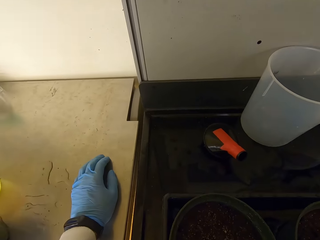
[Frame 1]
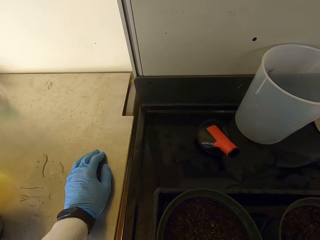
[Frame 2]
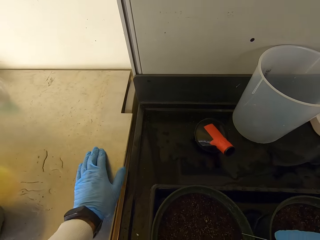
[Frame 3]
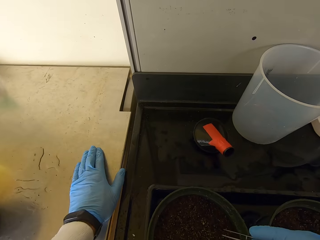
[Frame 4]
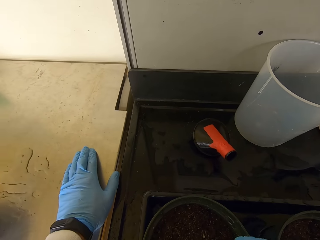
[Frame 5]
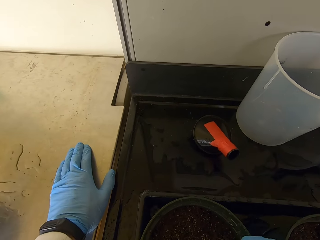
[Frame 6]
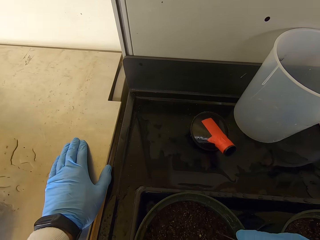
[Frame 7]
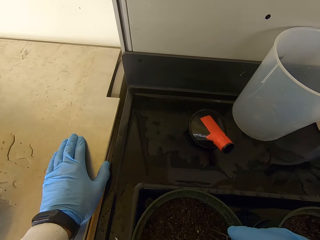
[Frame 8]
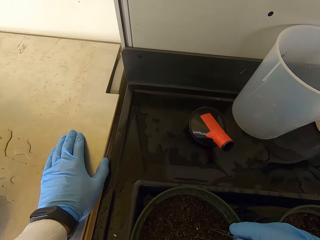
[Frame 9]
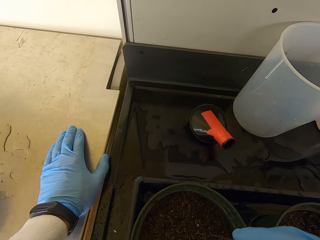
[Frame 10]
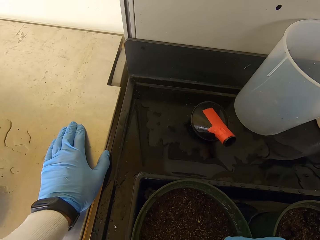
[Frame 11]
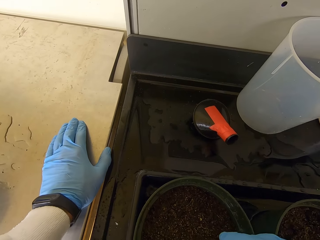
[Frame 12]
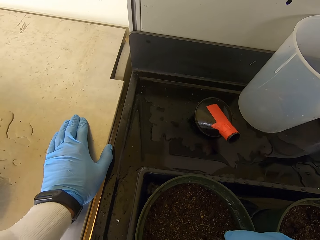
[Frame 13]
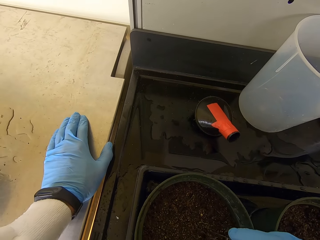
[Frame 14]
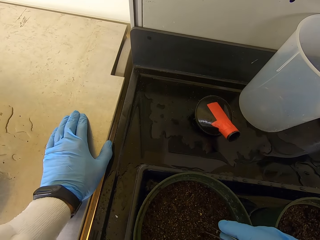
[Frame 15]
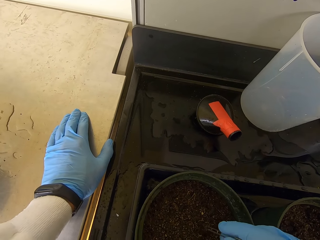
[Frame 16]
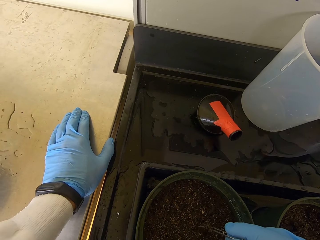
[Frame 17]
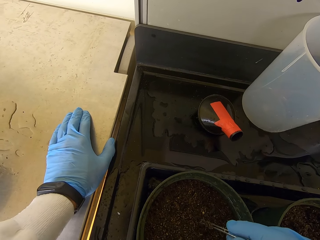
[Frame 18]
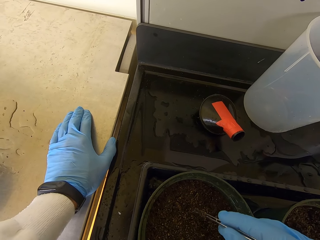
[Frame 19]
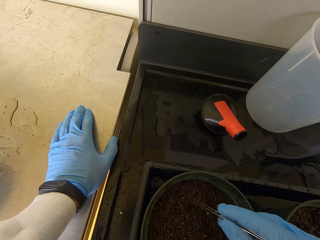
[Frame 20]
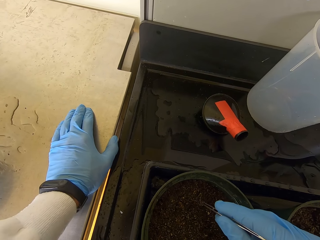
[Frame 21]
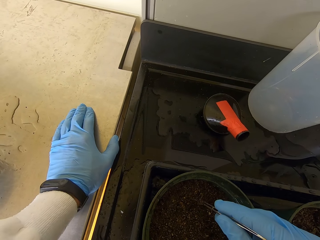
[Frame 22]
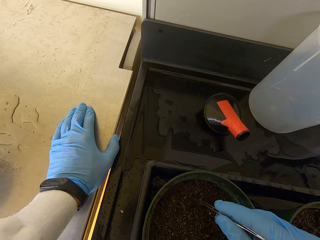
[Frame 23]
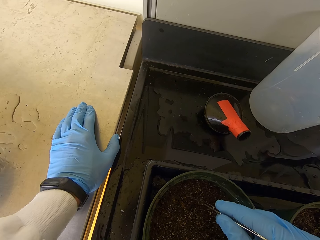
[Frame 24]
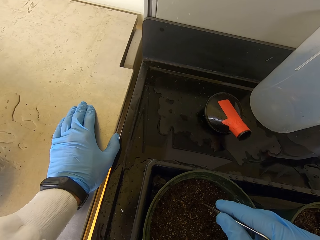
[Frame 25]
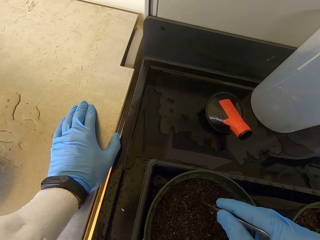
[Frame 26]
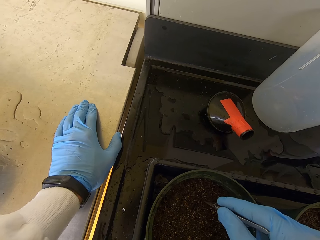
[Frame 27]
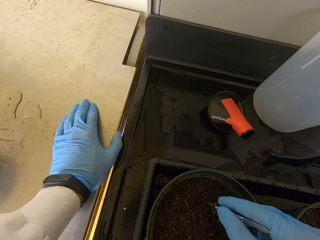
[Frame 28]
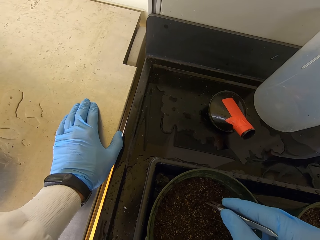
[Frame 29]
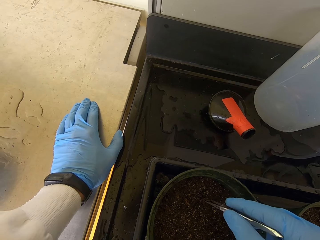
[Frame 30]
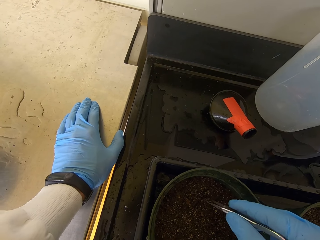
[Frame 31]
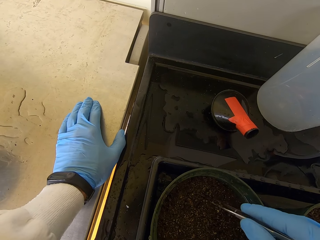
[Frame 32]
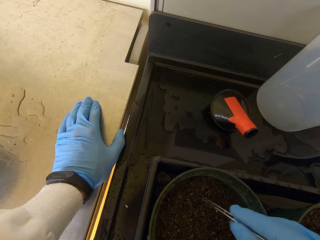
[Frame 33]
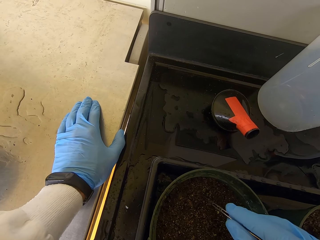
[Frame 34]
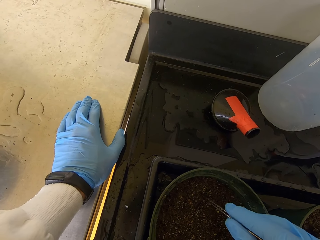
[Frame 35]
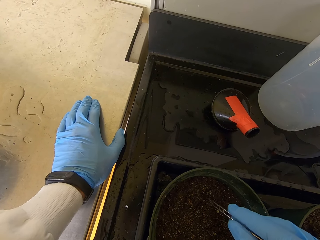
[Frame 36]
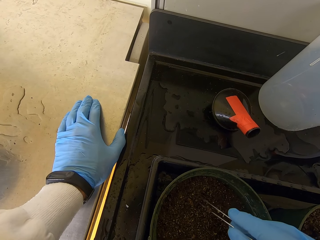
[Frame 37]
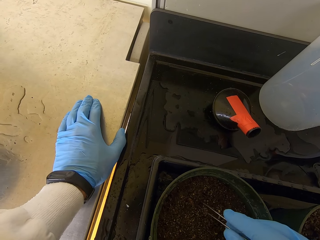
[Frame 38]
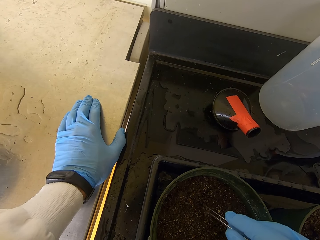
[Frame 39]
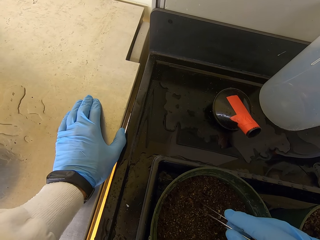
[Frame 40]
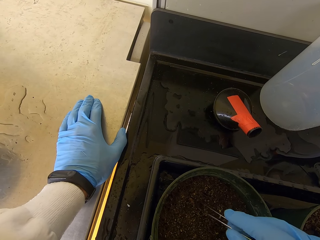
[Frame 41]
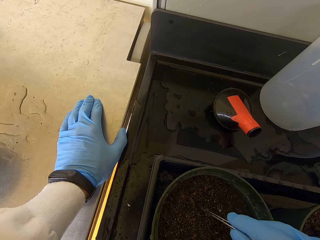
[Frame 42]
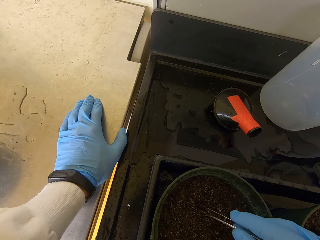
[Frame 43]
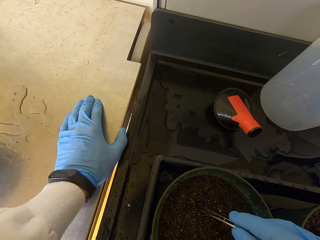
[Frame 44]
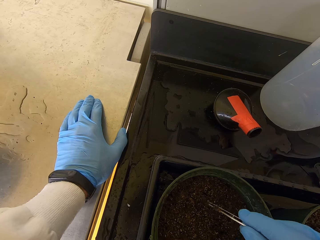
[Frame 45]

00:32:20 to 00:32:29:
The camera wearer puts a hand on the table. They check the sown seedling. They dig into the soil.

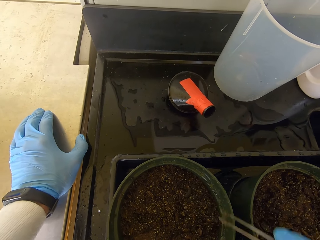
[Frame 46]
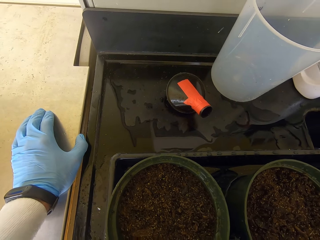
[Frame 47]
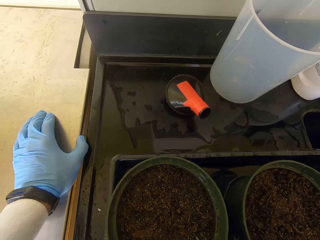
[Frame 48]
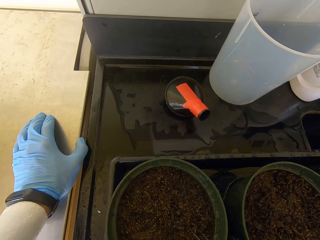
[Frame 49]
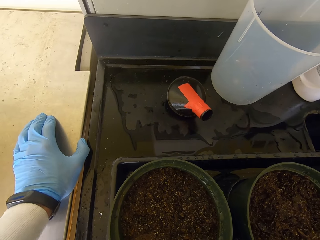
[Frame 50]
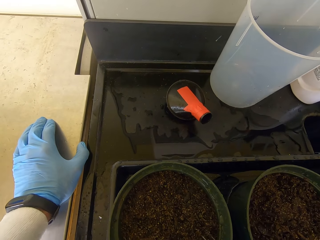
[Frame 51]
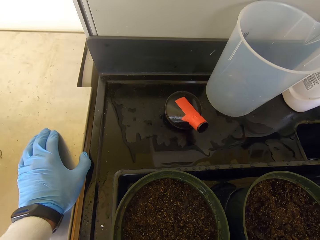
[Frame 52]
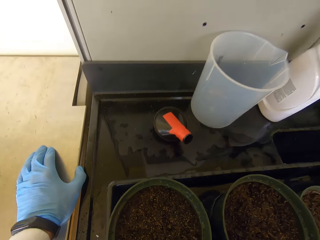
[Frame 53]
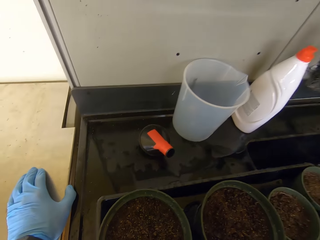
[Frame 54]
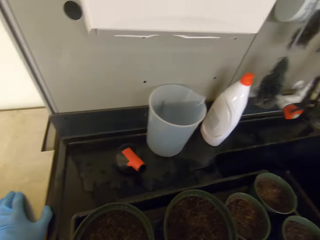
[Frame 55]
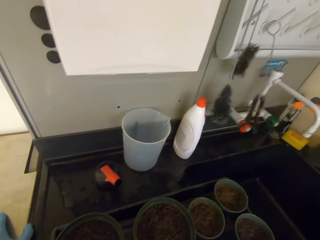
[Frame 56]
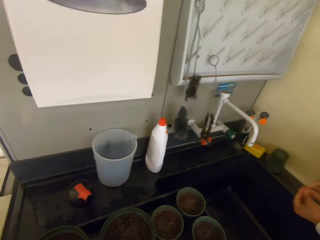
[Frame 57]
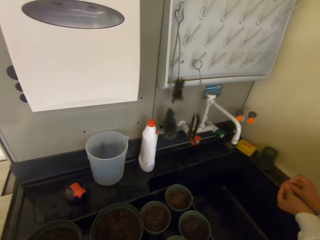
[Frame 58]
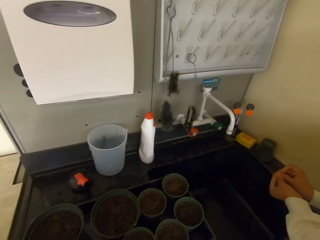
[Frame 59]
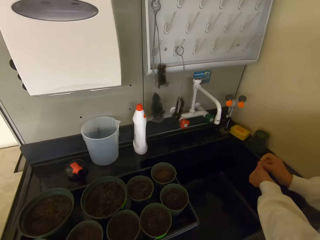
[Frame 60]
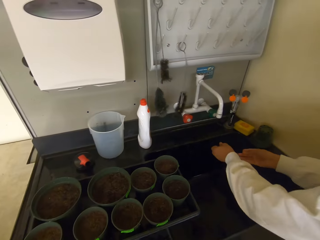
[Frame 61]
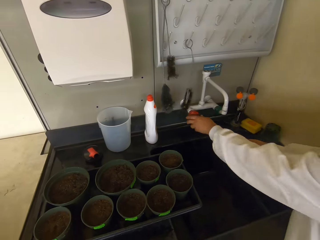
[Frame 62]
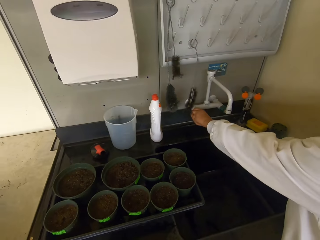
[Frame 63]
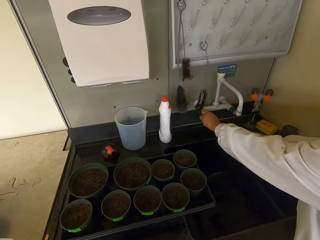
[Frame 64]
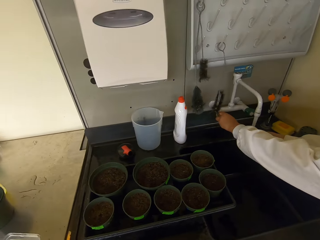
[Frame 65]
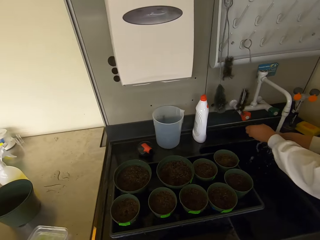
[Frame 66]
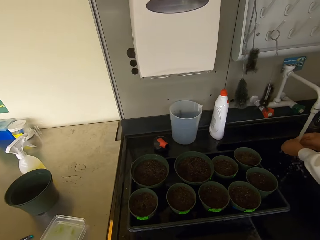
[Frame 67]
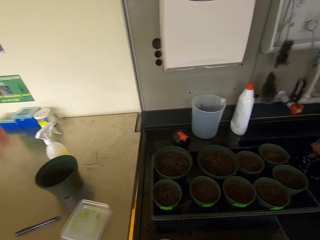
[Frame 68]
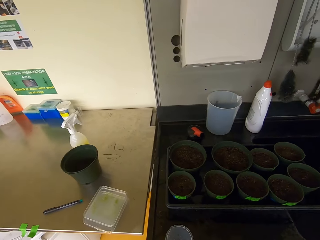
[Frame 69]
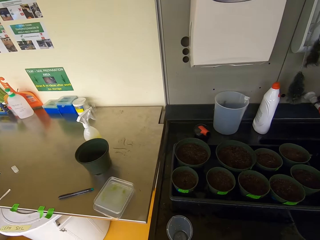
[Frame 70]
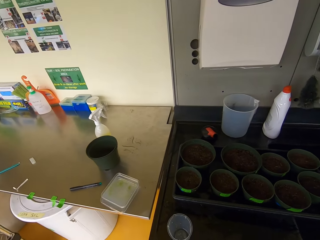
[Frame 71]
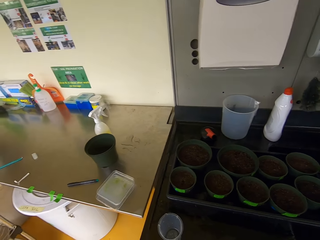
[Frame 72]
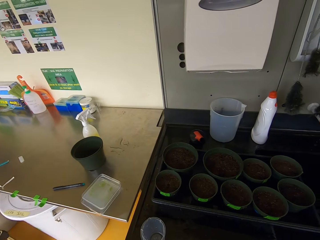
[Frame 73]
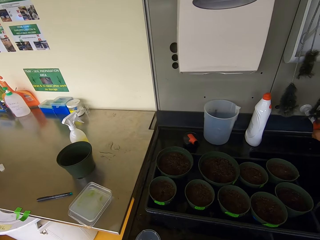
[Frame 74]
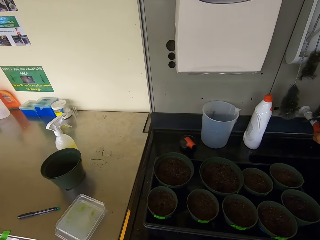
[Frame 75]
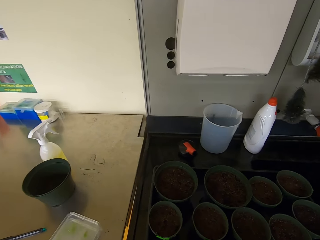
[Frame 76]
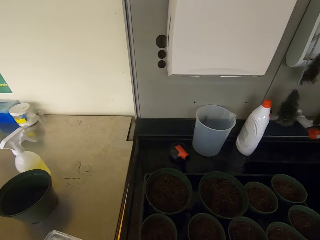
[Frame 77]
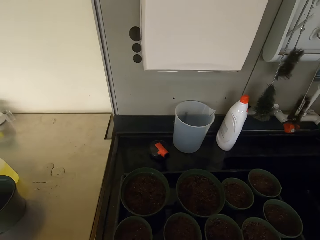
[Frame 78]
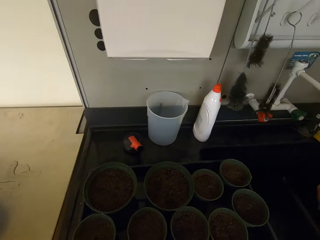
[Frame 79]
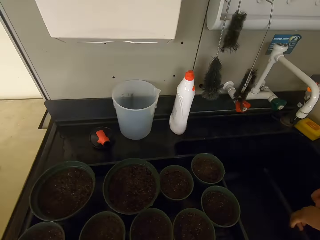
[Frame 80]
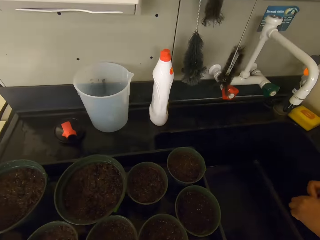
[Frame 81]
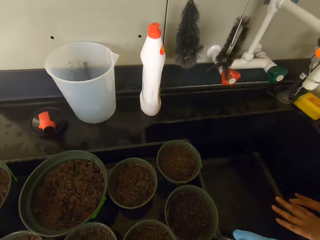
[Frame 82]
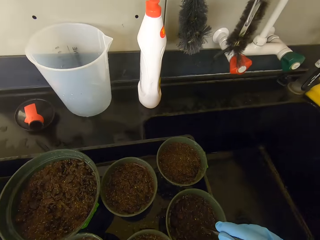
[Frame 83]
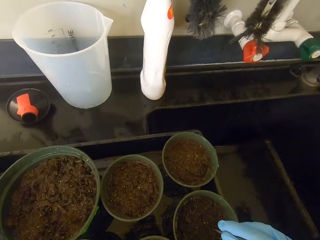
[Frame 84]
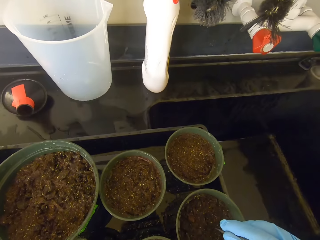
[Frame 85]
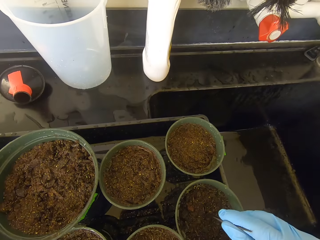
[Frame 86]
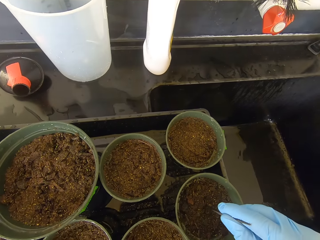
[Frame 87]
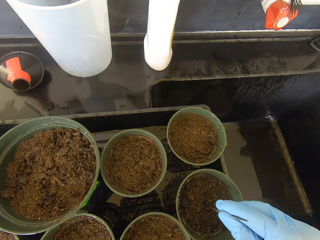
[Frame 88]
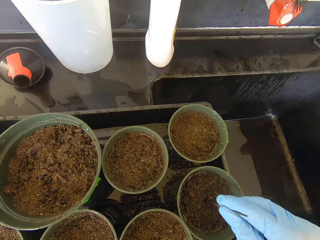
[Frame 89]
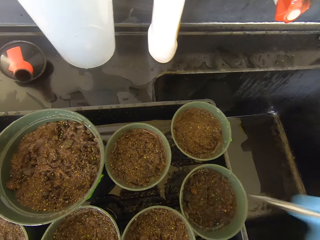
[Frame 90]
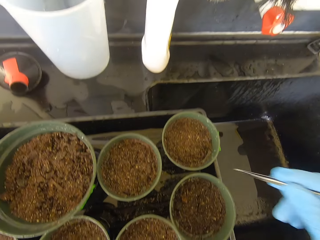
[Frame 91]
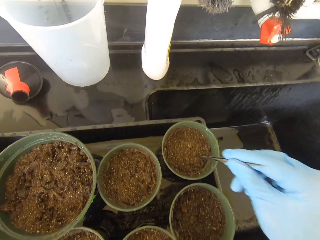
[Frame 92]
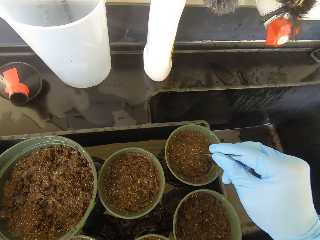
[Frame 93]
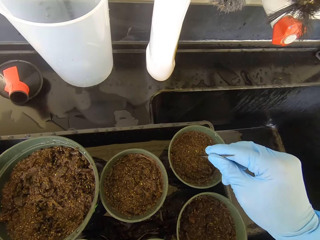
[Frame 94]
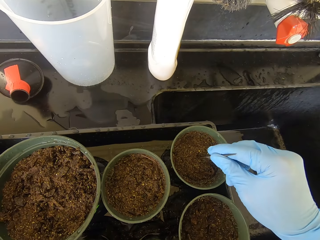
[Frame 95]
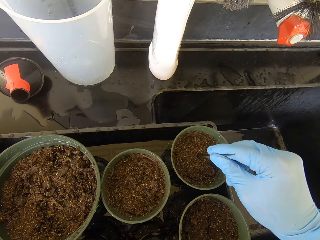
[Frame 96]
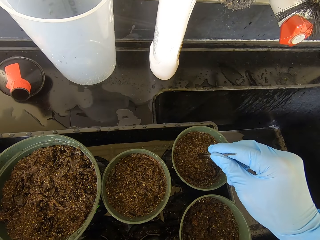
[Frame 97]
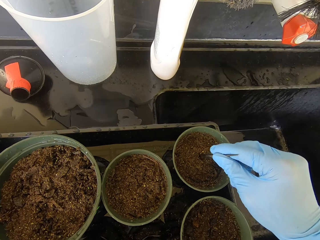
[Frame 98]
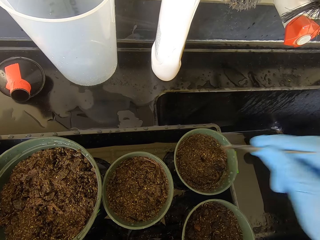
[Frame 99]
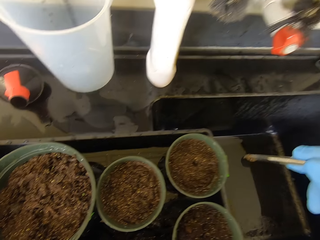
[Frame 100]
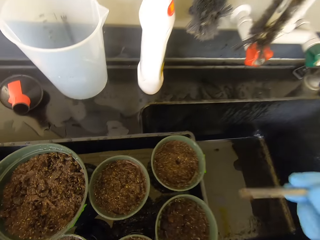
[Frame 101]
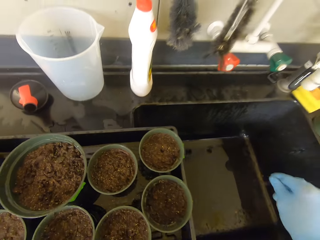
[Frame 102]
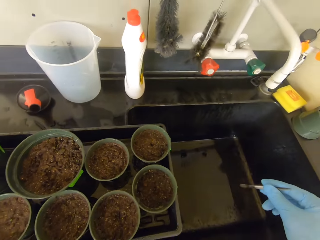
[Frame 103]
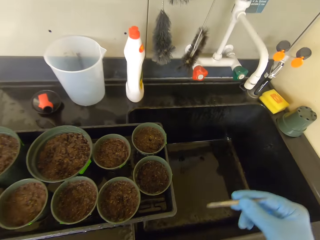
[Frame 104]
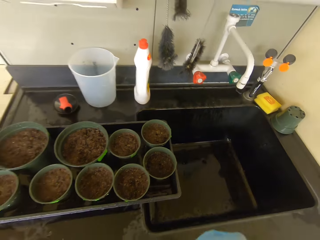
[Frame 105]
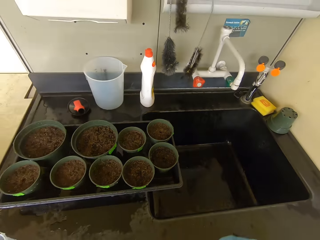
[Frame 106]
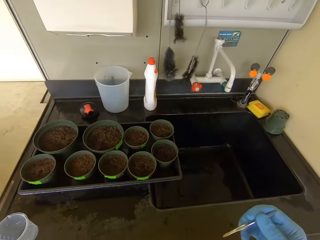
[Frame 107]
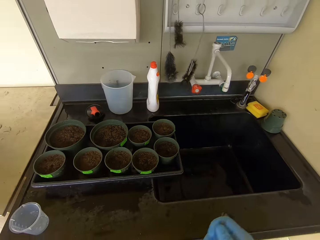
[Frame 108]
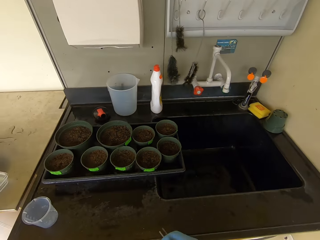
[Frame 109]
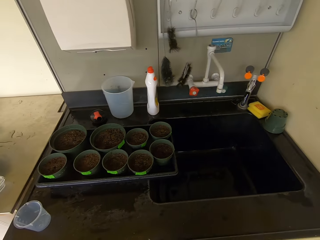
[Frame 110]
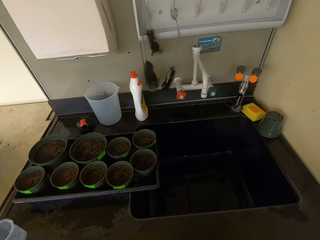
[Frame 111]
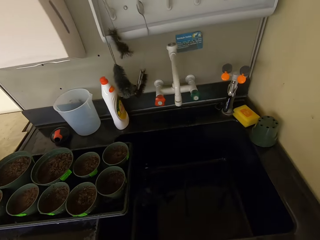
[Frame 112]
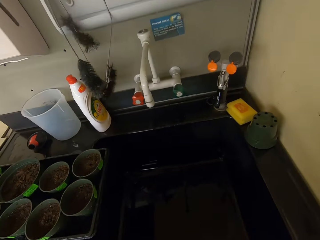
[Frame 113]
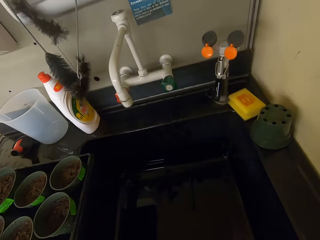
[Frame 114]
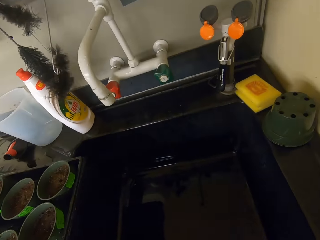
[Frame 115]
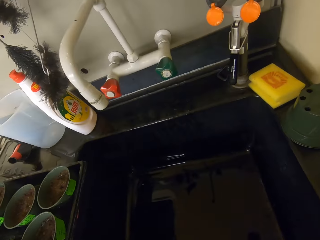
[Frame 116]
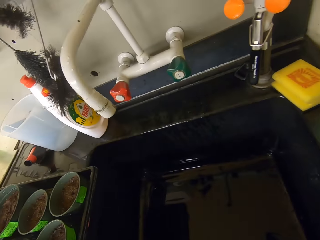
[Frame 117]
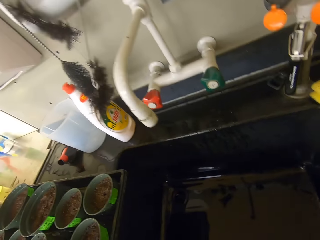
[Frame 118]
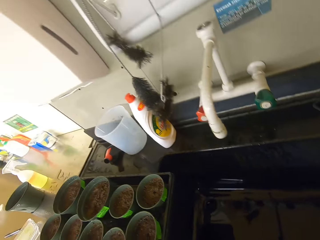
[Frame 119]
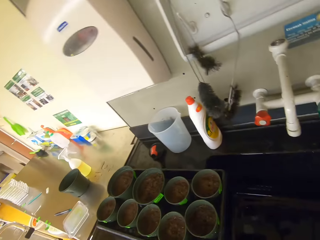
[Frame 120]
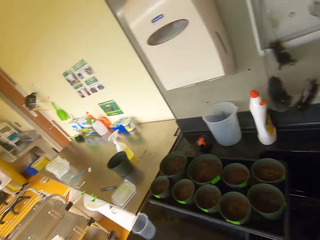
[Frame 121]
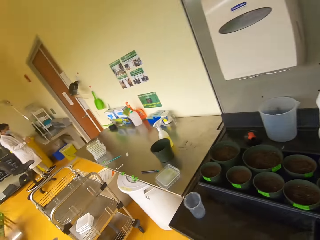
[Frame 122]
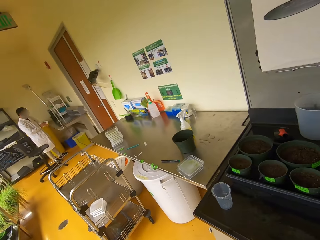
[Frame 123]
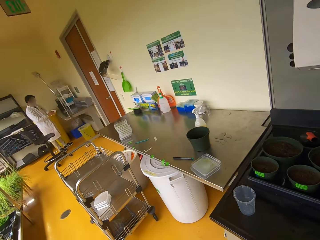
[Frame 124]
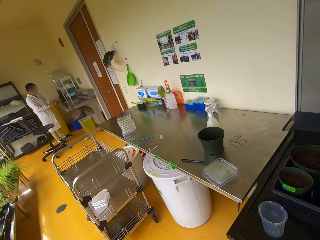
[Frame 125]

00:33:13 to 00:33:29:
The camera wearer lifts a hand. A man washes hands. The camera wearer looks around. They dig into the soil. They lift a hand. They look around. They walk around.
